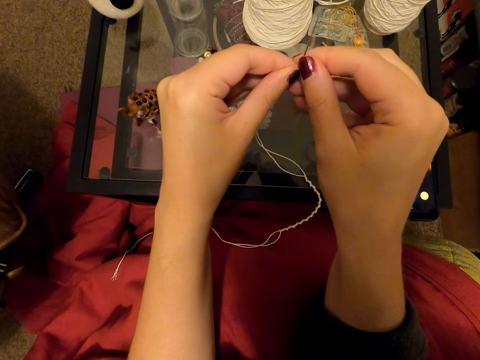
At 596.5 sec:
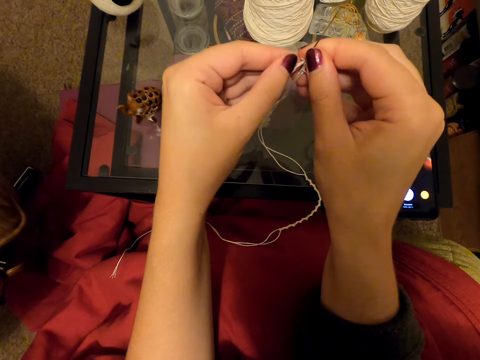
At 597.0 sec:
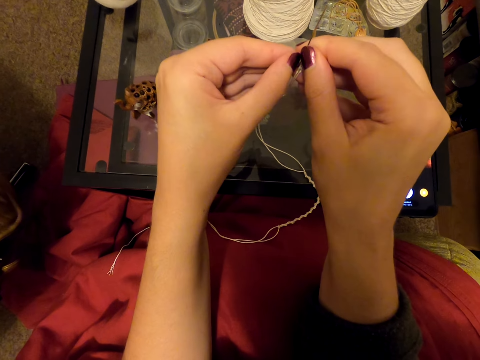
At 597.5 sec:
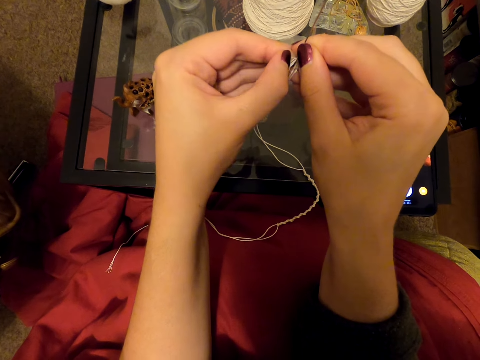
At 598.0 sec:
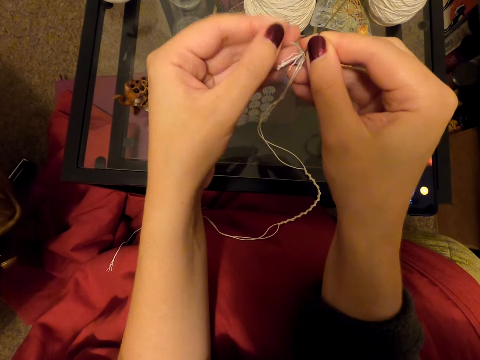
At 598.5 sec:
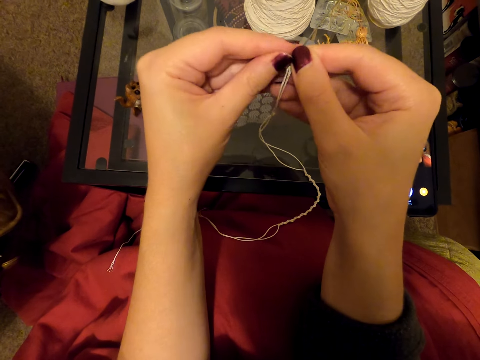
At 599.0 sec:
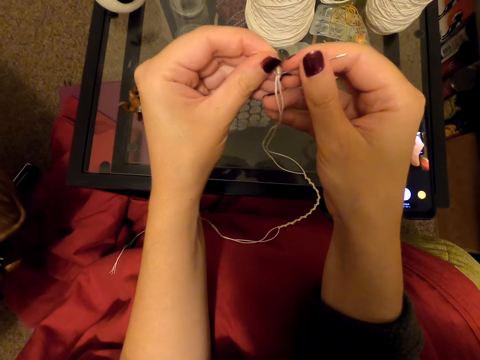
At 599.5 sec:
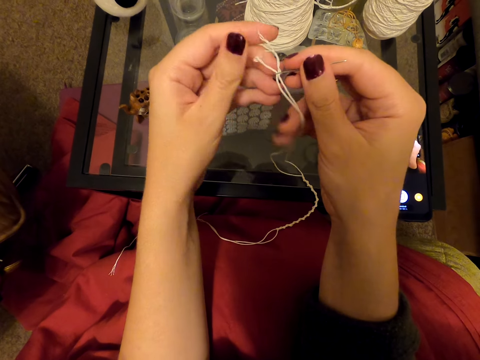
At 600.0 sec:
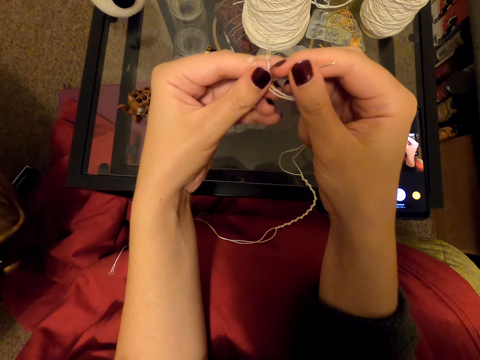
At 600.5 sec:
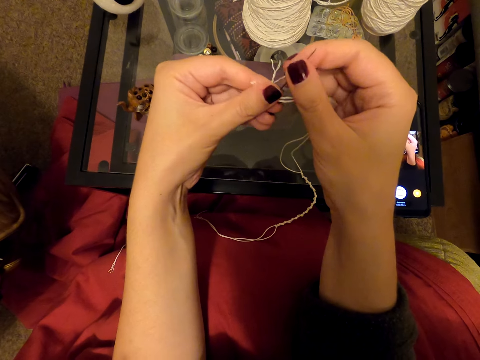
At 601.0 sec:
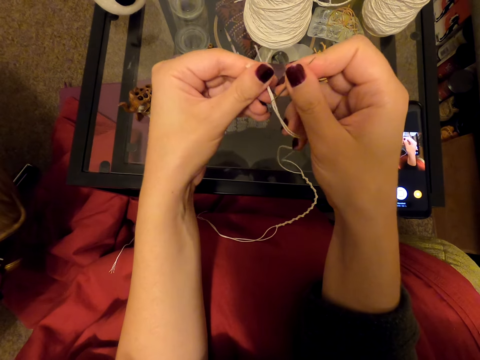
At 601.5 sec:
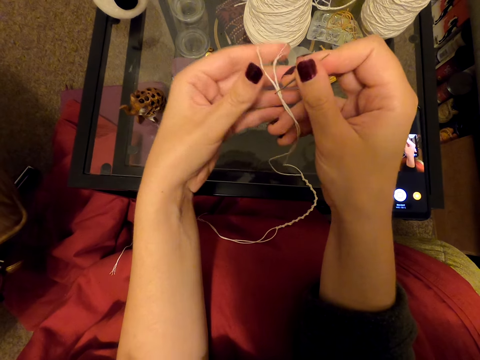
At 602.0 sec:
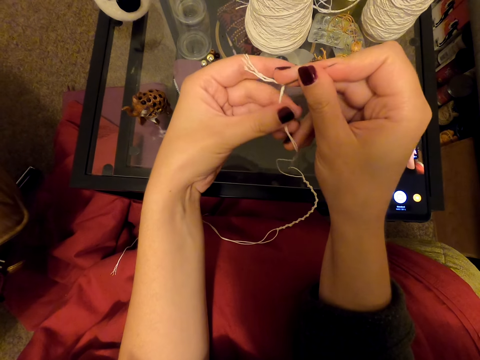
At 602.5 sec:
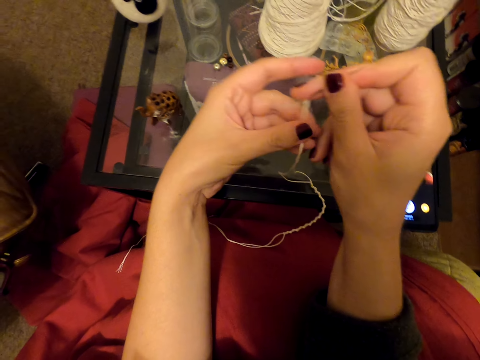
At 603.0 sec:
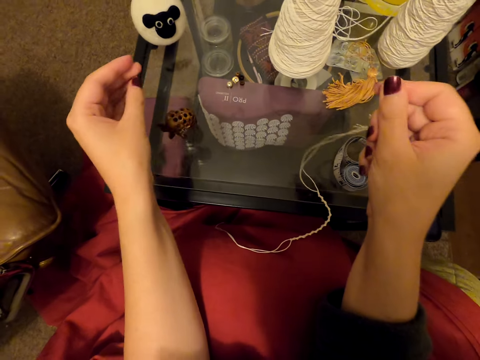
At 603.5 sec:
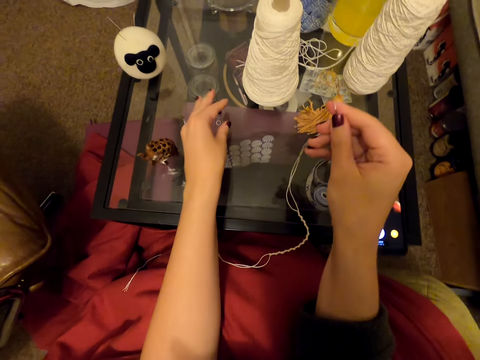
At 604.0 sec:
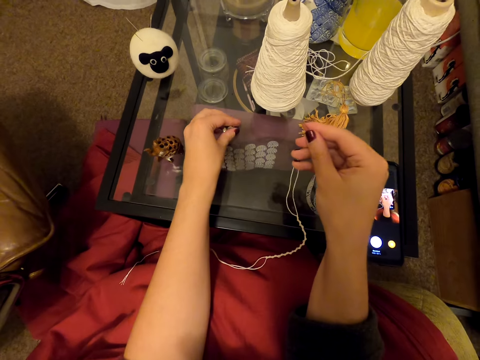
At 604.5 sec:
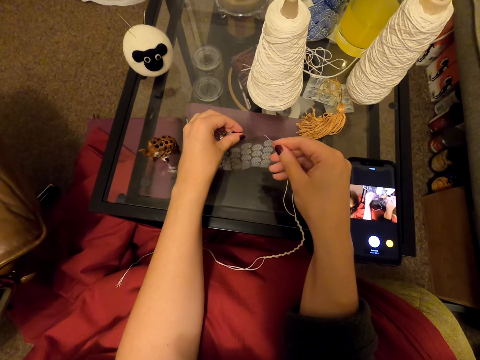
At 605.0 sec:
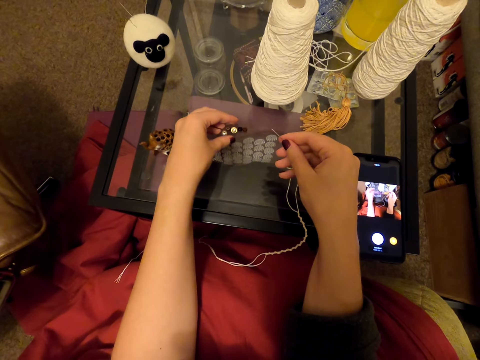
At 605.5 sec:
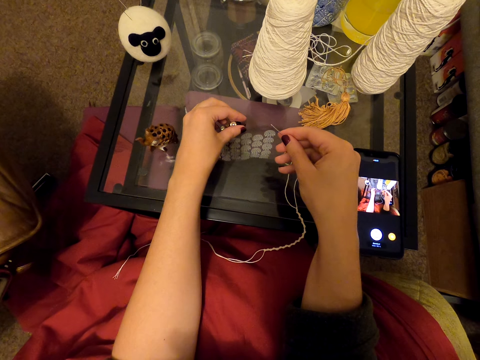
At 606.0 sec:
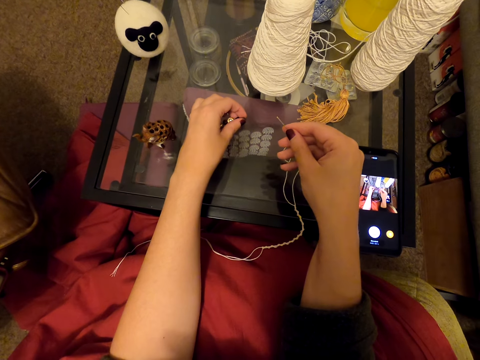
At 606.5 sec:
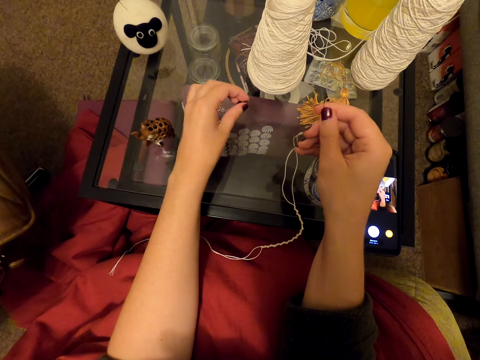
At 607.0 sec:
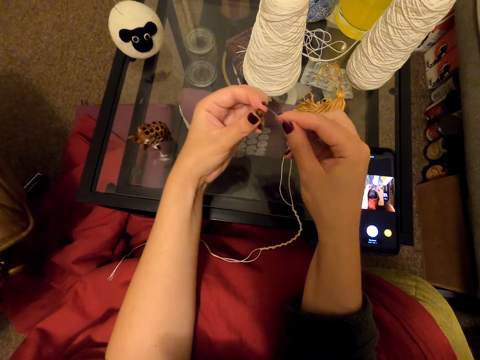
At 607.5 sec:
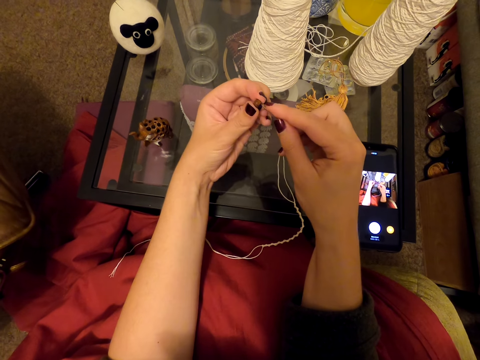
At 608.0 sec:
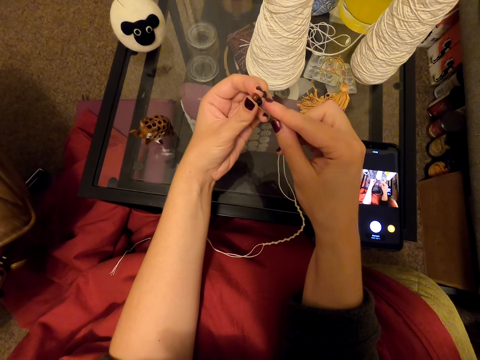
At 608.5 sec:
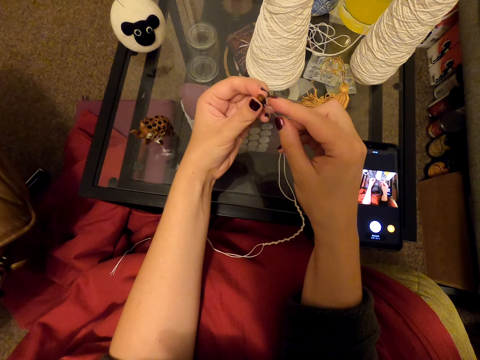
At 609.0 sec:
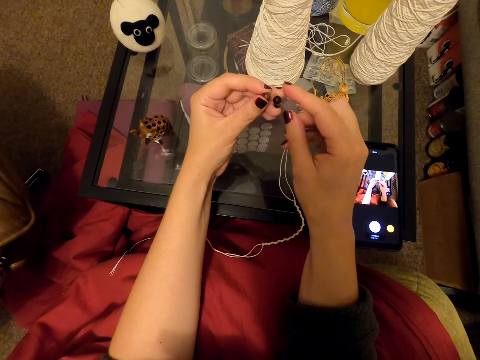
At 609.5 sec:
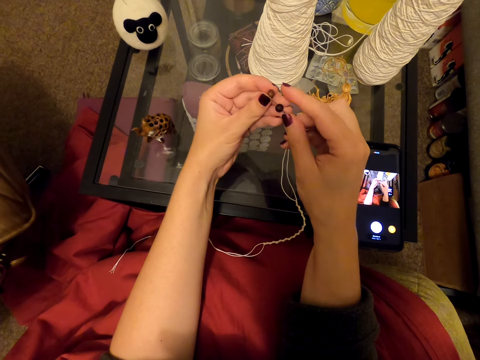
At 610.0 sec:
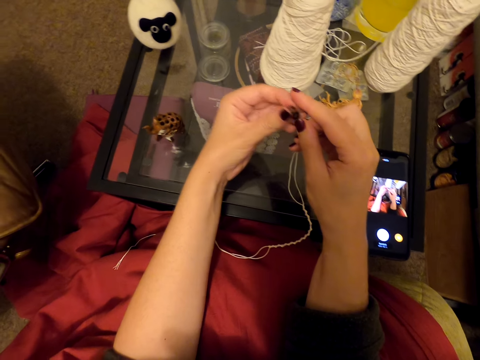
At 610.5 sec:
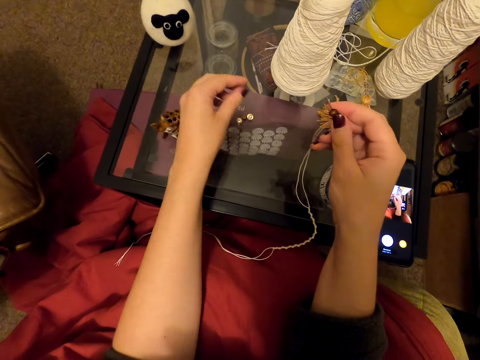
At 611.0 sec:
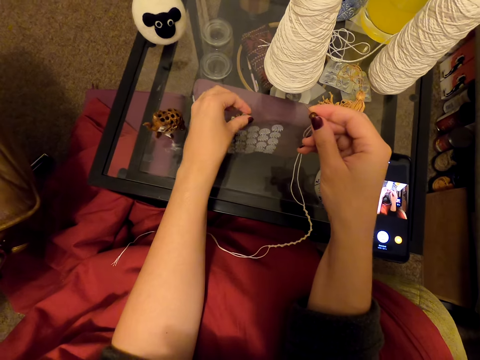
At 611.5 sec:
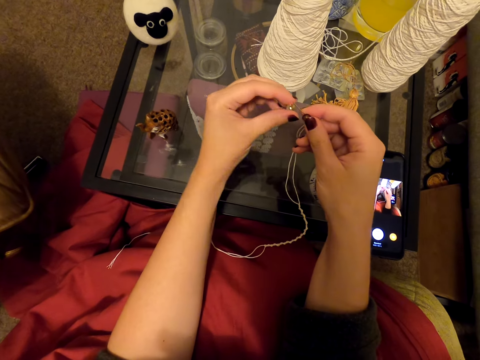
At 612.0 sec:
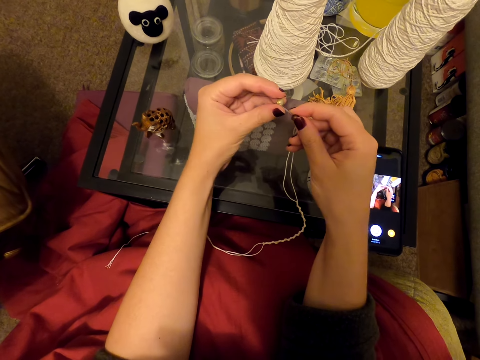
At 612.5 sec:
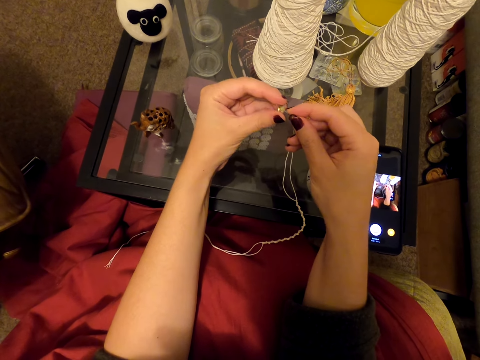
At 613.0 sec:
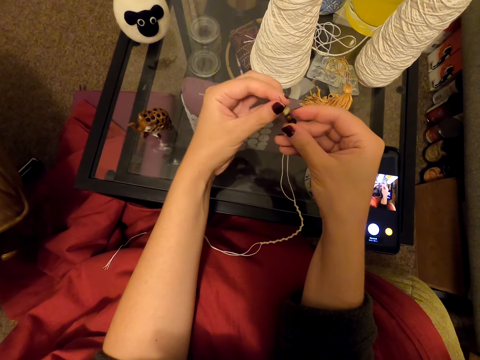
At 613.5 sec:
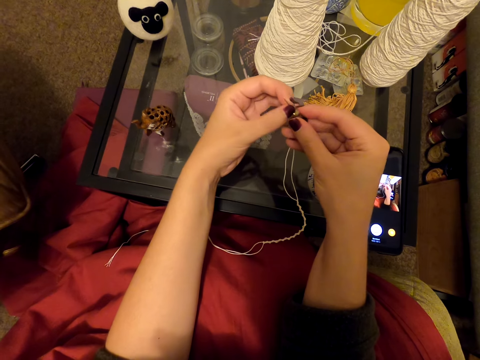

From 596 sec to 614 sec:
The camera wearer pulls a thread. They straighten the thread in a needle. They pull the thread. They pick a bead on a table and move beads. They insert the needle in the bead. They put the bead on the needle. They pick a bead on the table. They insert the needle in the bead.

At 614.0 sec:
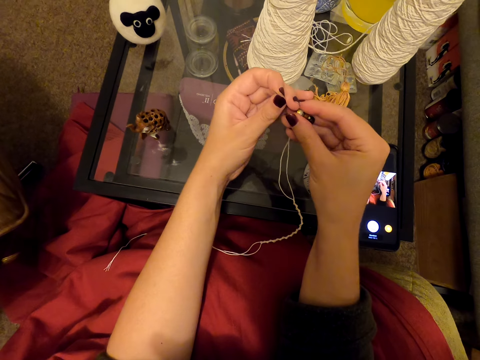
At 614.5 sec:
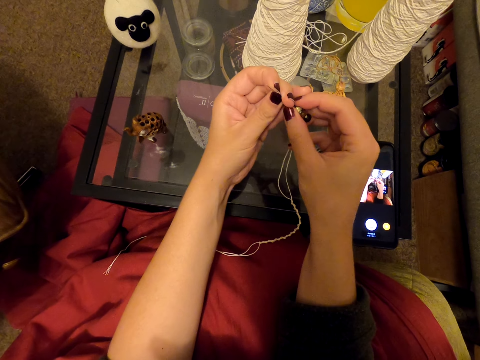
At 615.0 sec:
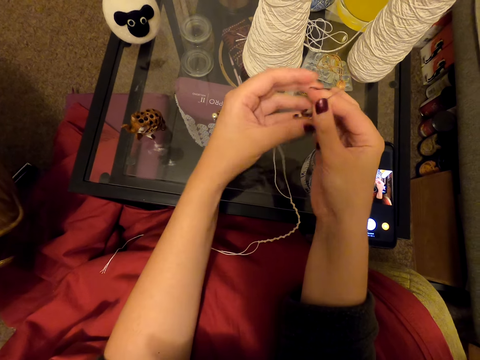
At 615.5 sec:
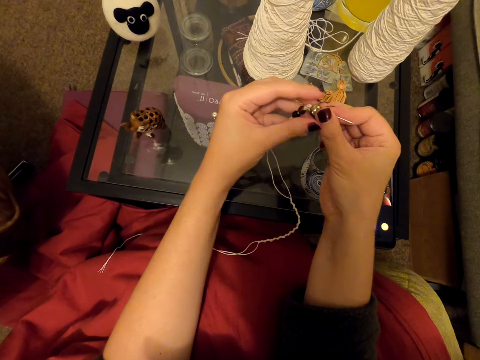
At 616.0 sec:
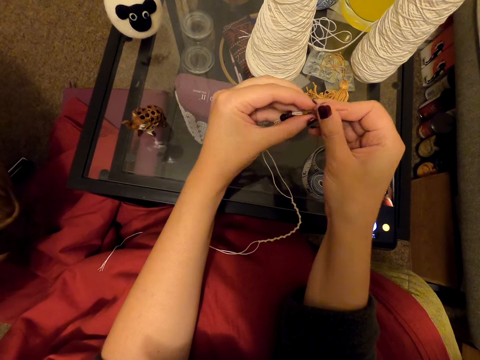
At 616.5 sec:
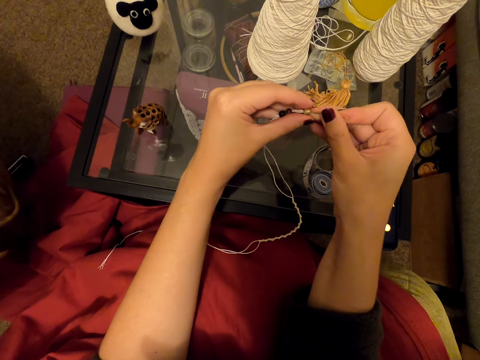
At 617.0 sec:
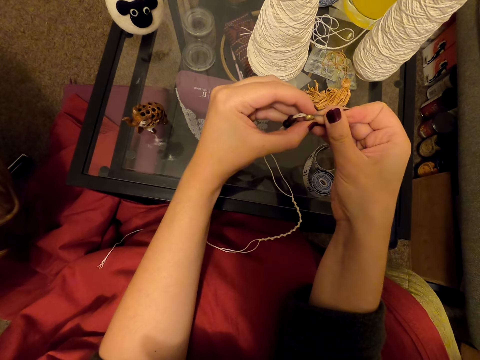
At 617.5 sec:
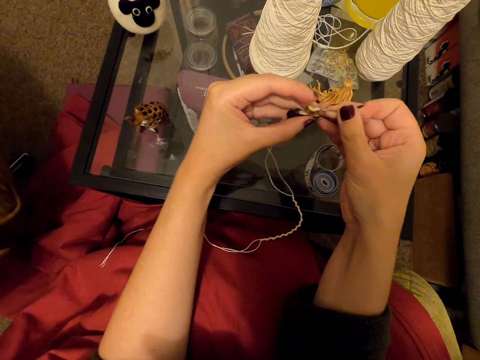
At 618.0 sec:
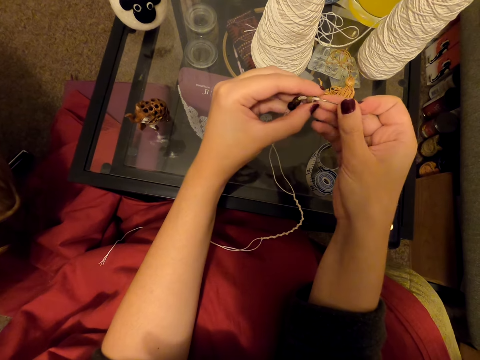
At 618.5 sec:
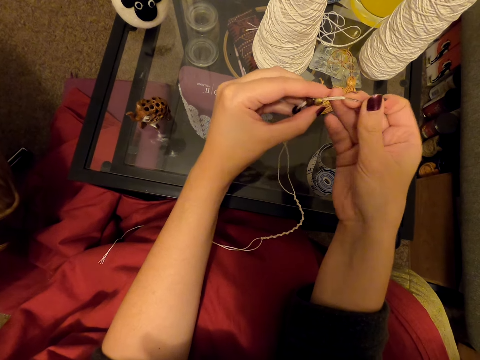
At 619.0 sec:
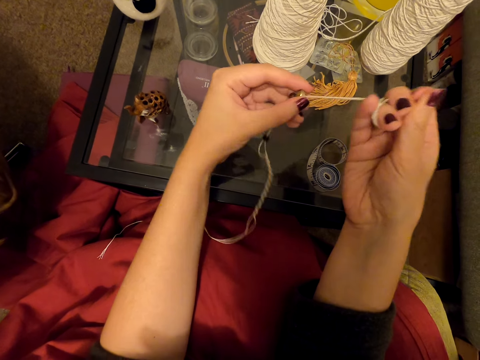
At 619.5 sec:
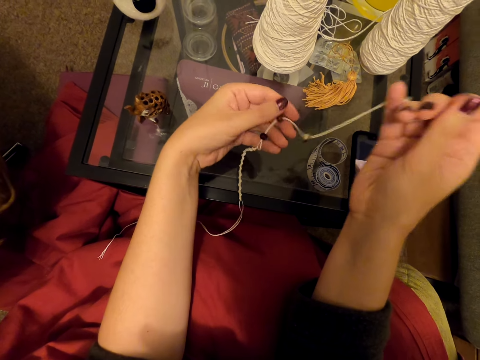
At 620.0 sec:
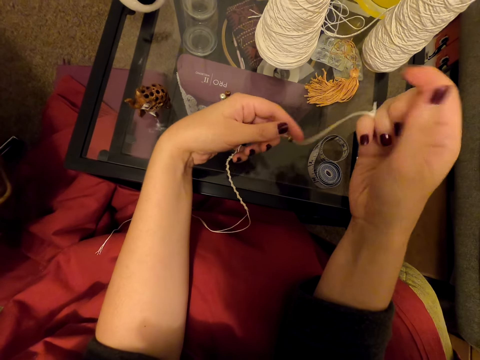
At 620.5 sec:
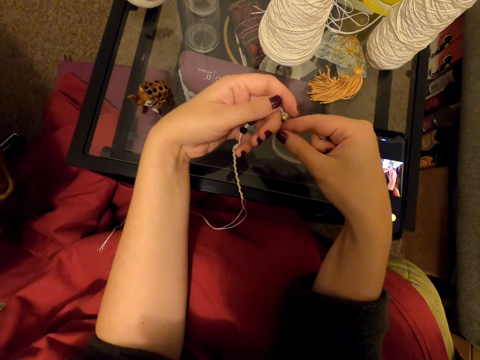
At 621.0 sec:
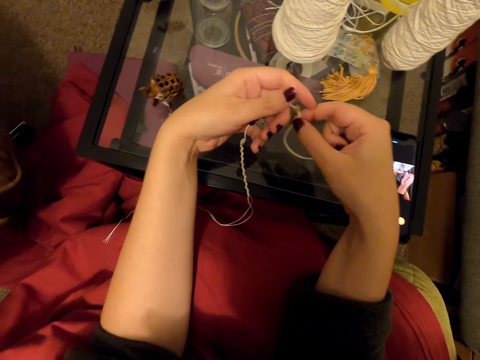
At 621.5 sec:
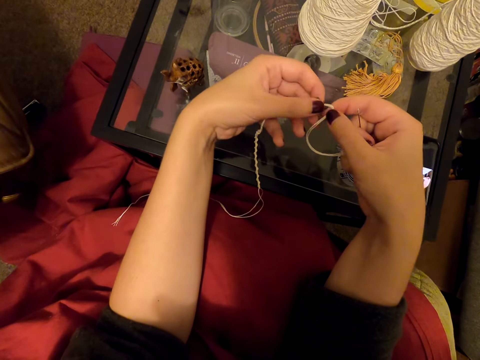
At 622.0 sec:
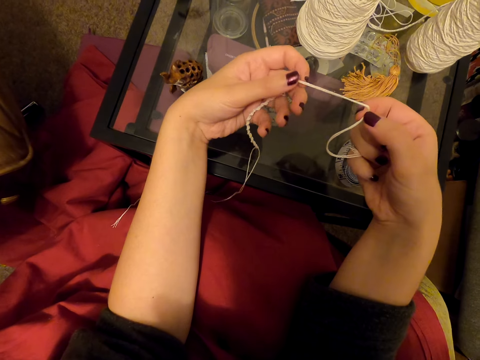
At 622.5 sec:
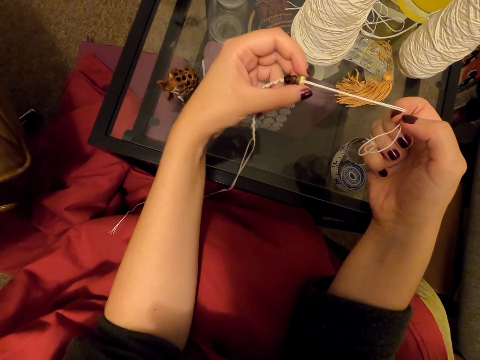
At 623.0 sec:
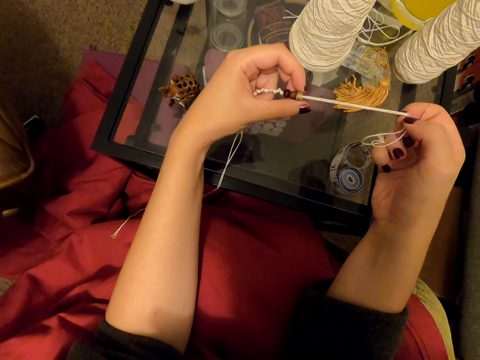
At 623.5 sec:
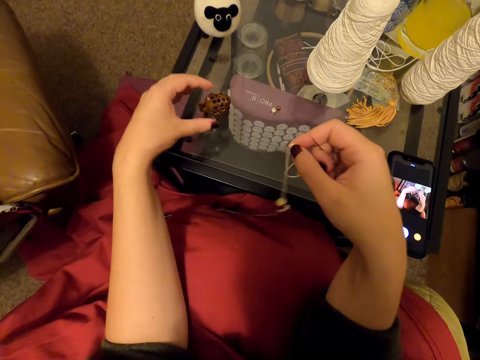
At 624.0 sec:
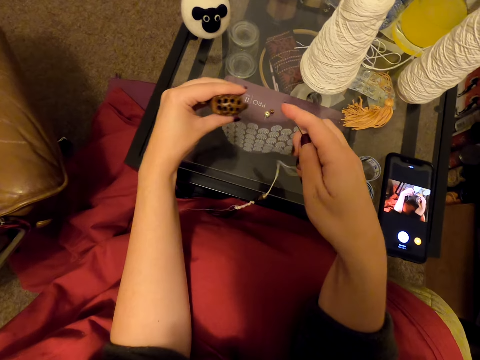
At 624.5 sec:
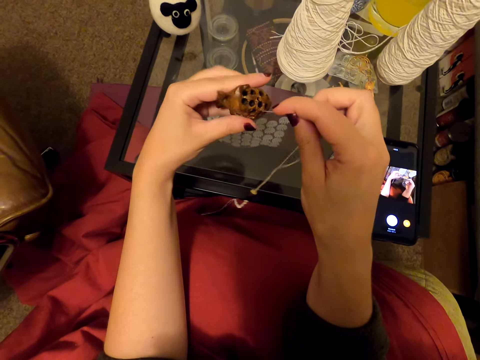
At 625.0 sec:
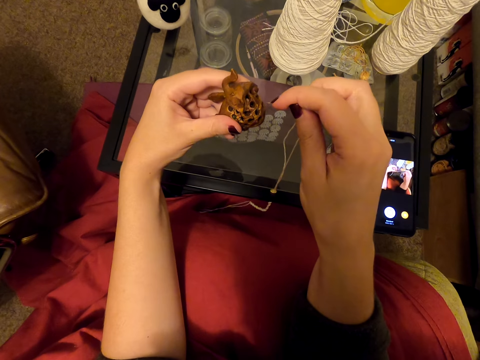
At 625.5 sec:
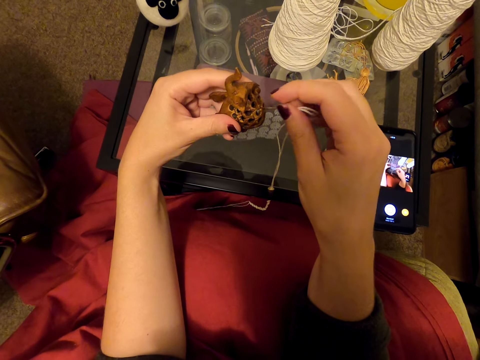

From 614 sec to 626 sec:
The camera wearer holds beads, pulls the beads, and straightens a thread in a bead. They hold the thread and move the beads. They pick an elephant miniature ornament on a table. They insert a needle in the ornament.
